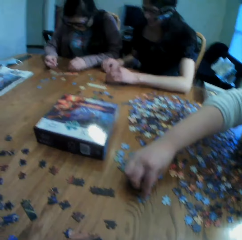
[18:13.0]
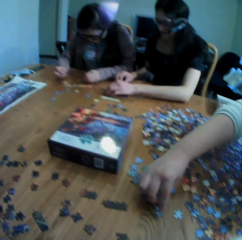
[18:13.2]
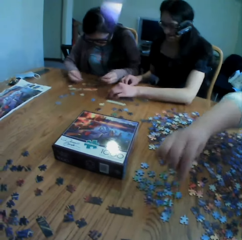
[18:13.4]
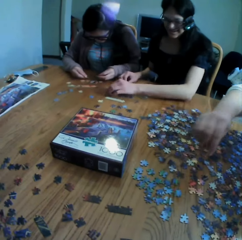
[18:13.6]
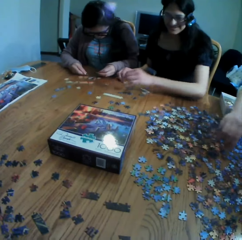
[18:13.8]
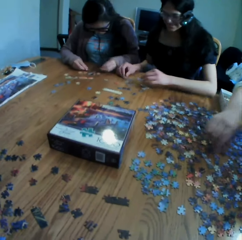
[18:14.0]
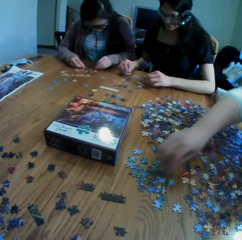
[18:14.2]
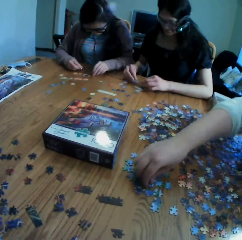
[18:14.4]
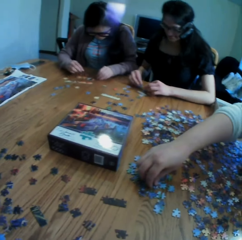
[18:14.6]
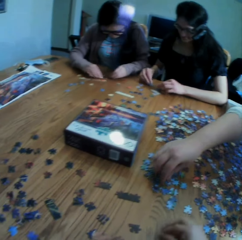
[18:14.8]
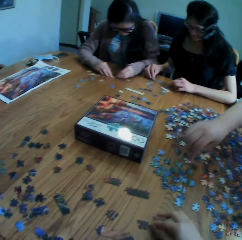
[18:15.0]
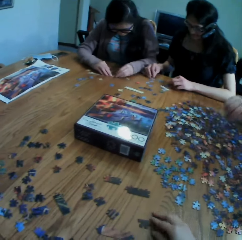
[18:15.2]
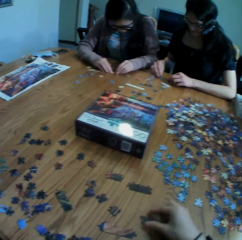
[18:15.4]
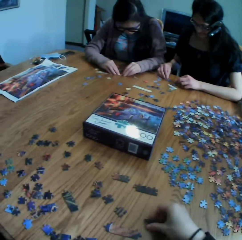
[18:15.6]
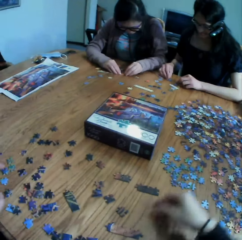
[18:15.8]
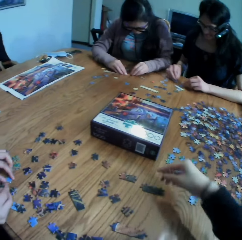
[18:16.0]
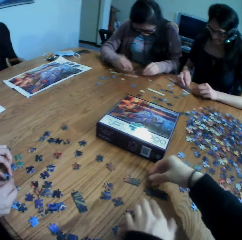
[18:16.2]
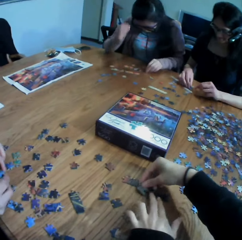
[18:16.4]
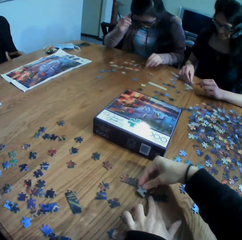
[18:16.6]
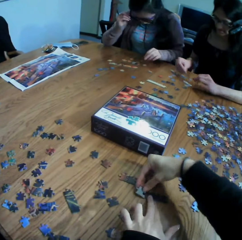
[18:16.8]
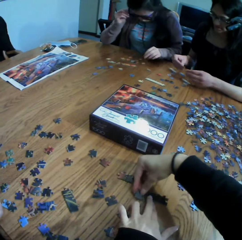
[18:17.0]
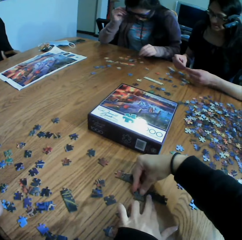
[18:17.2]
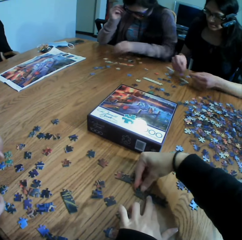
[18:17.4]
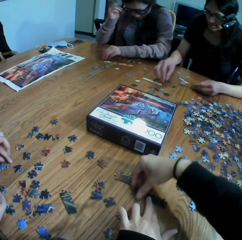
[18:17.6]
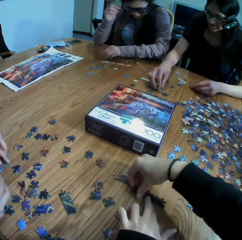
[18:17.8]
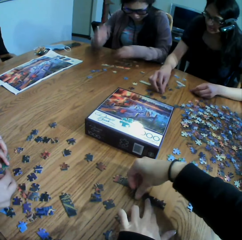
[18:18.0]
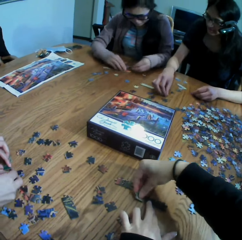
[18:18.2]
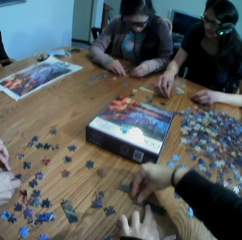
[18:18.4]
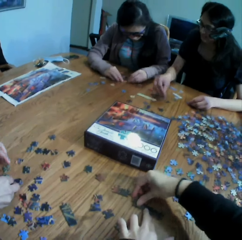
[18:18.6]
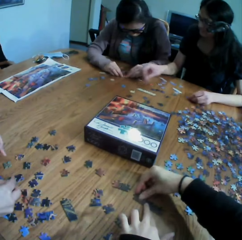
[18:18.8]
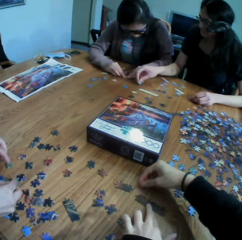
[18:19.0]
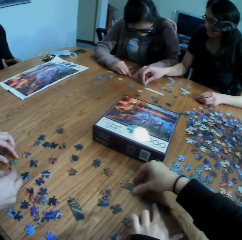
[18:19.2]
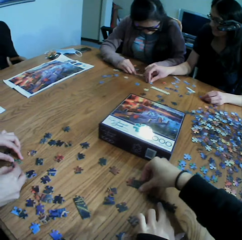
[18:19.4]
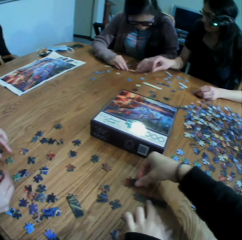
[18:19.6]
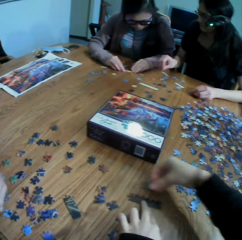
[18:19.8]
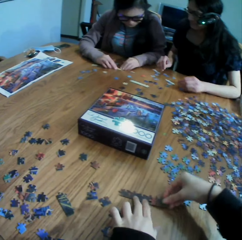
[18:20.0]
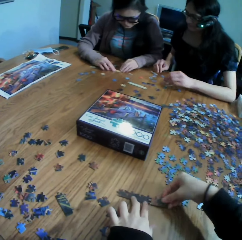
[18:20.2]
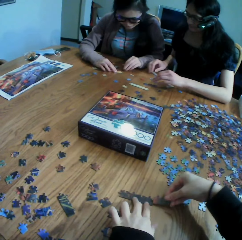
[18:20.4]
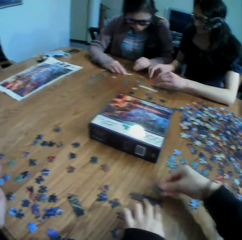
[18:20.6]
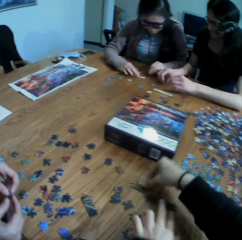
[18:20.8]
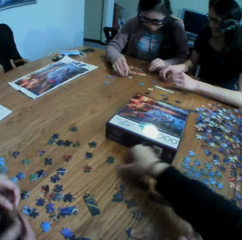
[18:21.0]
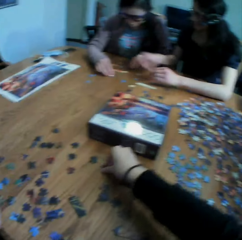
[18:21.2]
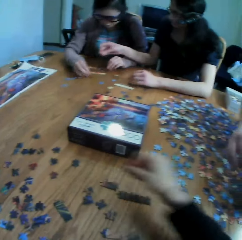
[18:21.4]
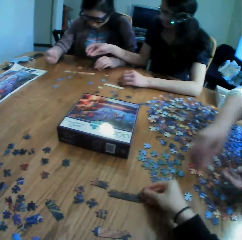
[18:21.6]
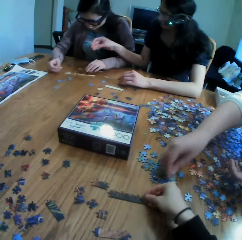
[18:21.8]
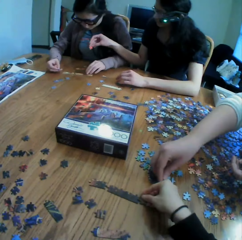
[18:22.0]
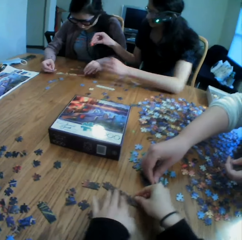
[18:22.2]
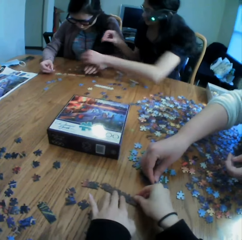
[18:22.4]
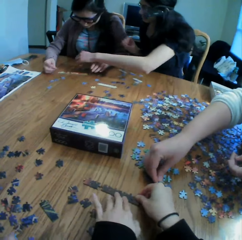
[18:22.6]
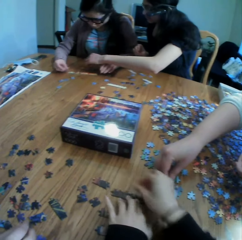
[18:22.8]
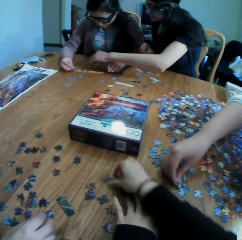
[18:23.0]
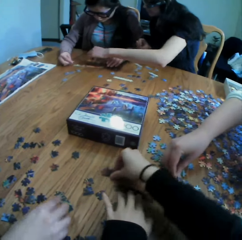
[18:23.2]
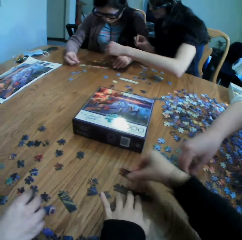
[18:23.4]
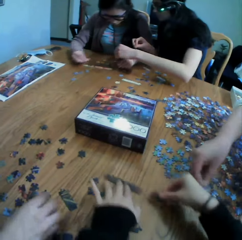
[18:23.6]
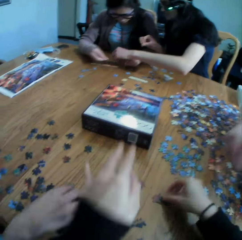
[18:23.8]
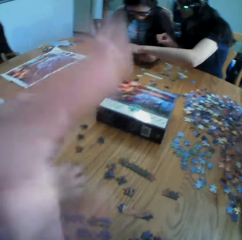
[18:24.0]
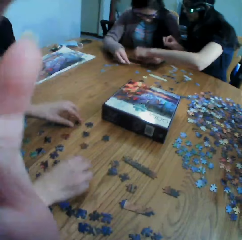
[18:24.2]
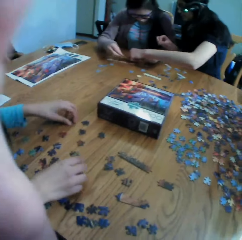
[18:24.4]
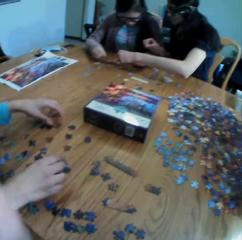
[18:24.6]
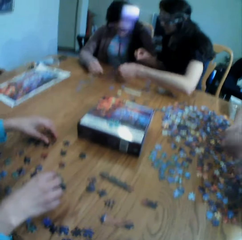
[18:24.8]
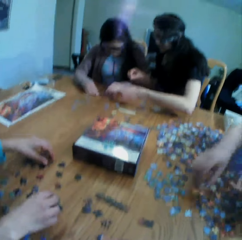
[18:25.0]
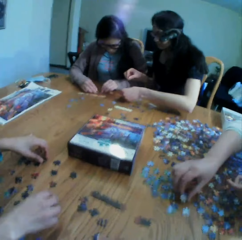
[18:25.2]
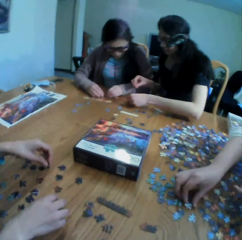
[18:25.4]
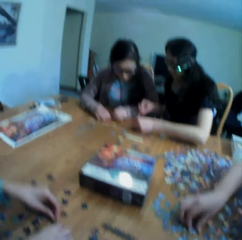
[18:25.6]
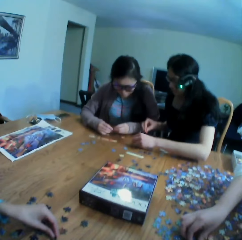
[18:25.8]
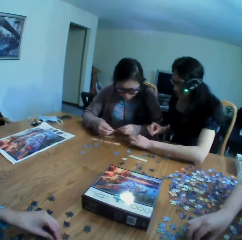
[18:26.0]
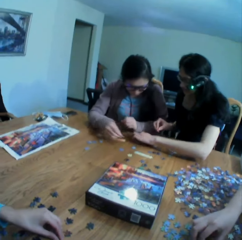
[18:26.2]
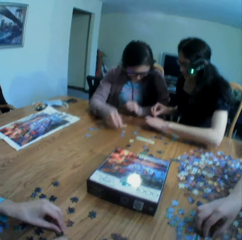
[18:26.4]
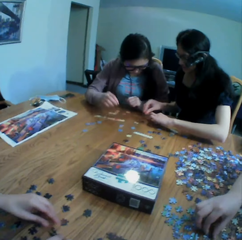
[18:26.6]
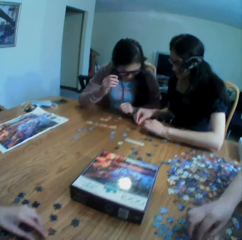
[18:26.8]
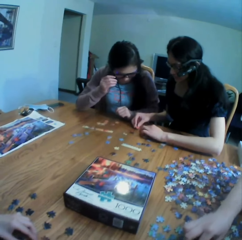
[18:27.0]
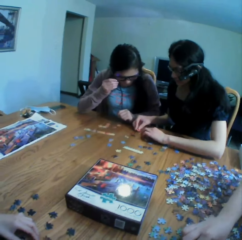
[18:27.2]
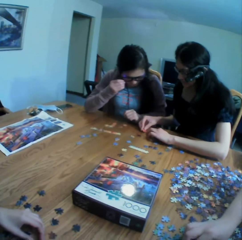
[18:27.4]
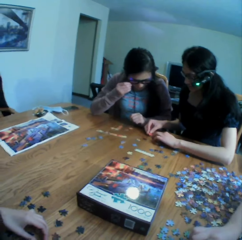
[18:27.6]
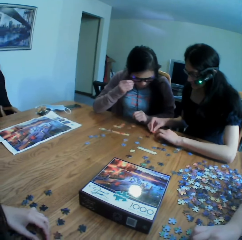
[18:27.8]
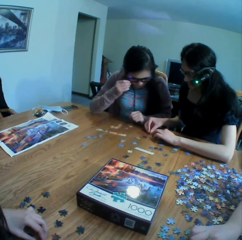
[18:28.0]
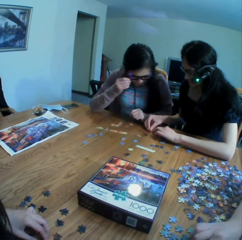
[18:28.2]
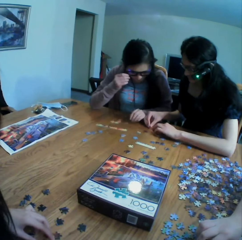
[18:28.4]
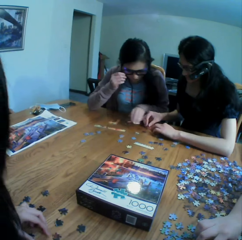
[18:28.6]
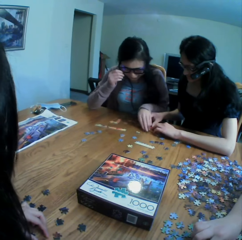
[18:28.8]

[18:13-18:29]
The camera wearer looks at the colleagues. They look at a woman's hand. They take a puzzle. They join the puzzles. They put the puzzle on the table. They join the puzzles. They move the puzzles on the table. They adjust the camera. They look at the colleagues.

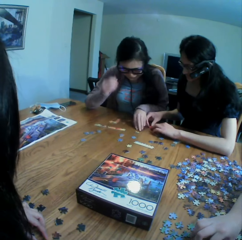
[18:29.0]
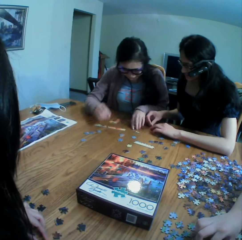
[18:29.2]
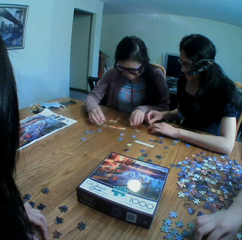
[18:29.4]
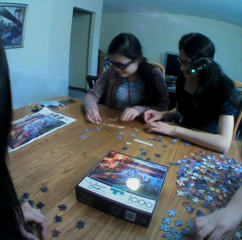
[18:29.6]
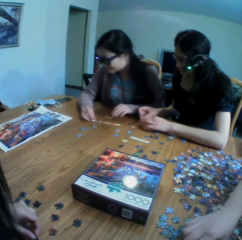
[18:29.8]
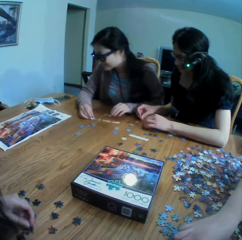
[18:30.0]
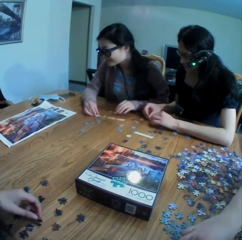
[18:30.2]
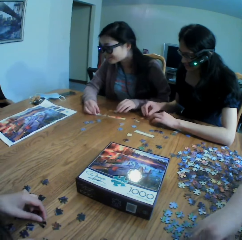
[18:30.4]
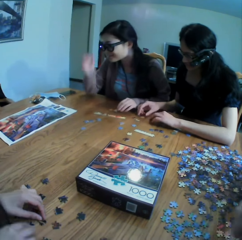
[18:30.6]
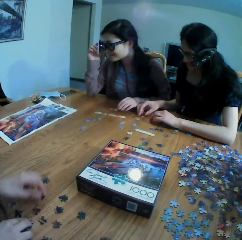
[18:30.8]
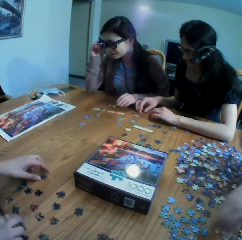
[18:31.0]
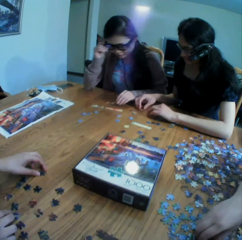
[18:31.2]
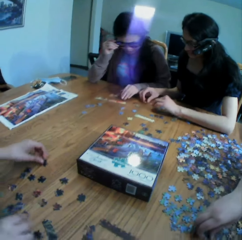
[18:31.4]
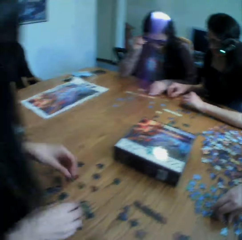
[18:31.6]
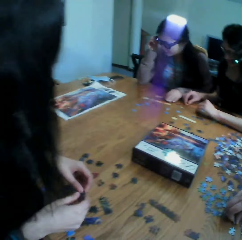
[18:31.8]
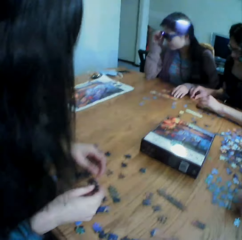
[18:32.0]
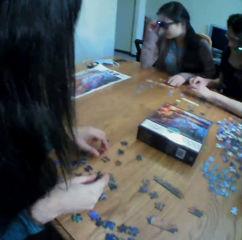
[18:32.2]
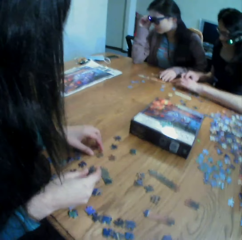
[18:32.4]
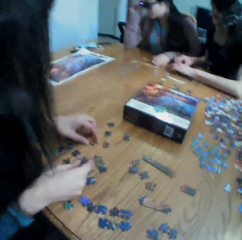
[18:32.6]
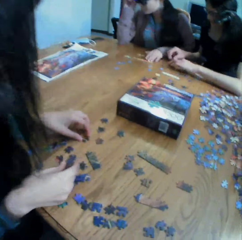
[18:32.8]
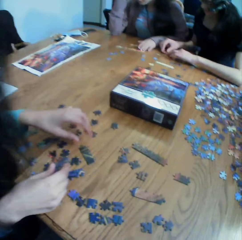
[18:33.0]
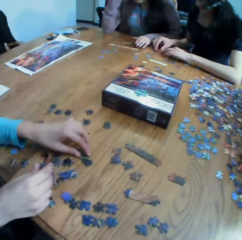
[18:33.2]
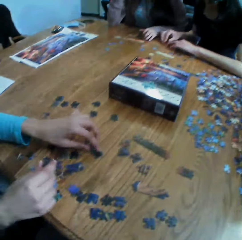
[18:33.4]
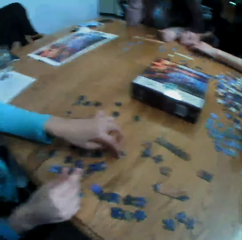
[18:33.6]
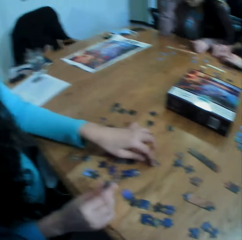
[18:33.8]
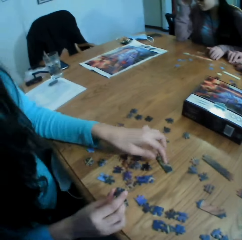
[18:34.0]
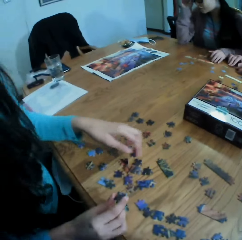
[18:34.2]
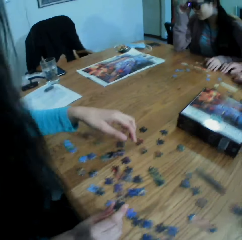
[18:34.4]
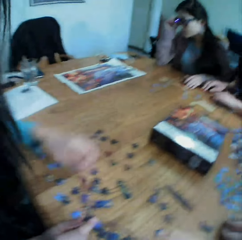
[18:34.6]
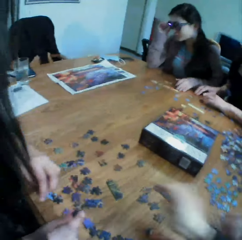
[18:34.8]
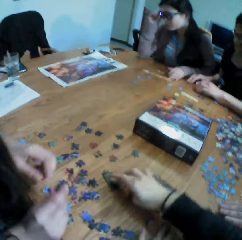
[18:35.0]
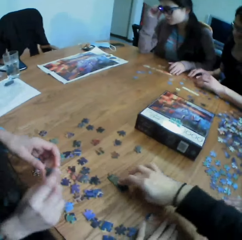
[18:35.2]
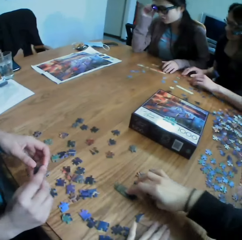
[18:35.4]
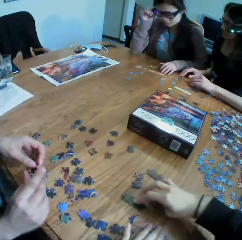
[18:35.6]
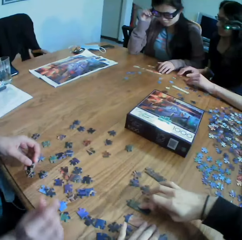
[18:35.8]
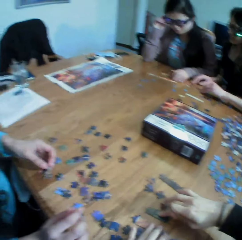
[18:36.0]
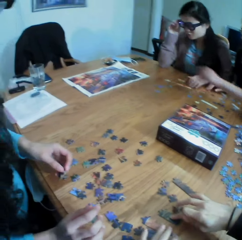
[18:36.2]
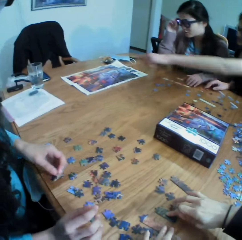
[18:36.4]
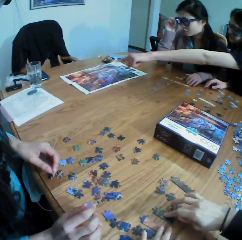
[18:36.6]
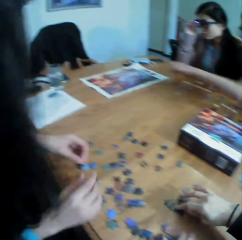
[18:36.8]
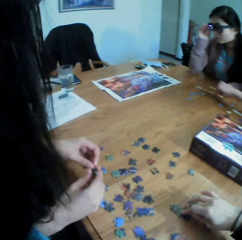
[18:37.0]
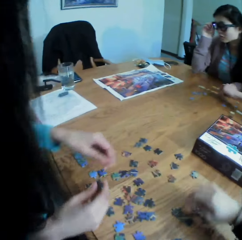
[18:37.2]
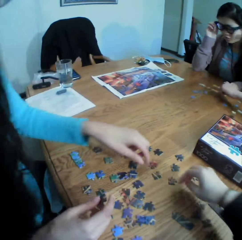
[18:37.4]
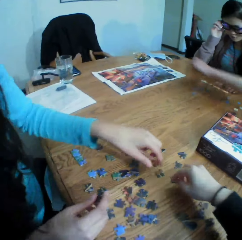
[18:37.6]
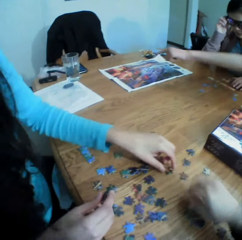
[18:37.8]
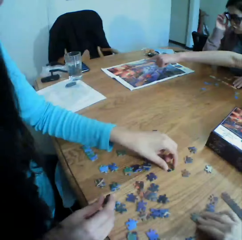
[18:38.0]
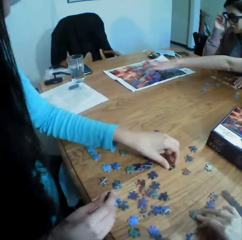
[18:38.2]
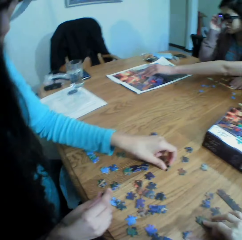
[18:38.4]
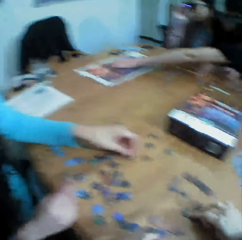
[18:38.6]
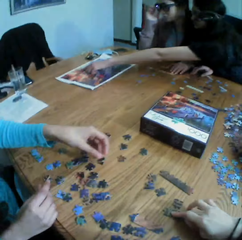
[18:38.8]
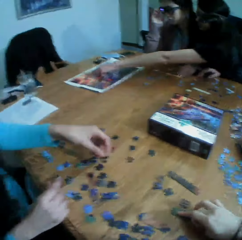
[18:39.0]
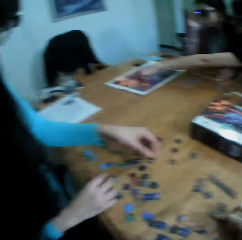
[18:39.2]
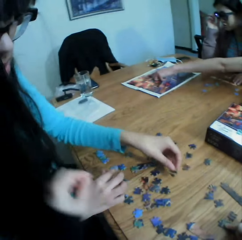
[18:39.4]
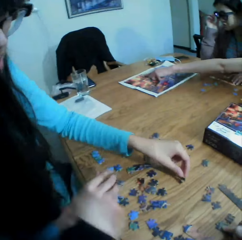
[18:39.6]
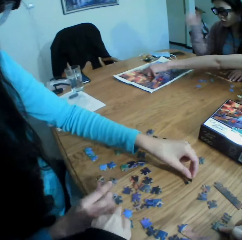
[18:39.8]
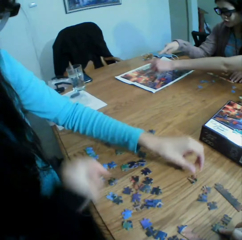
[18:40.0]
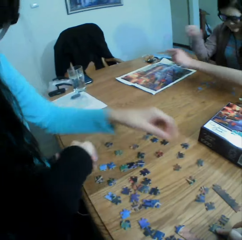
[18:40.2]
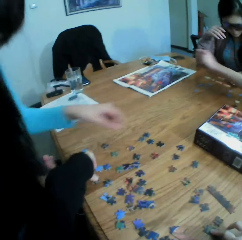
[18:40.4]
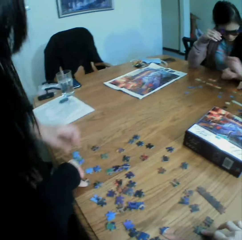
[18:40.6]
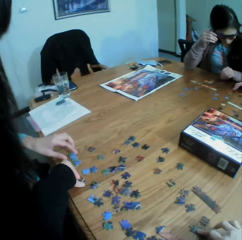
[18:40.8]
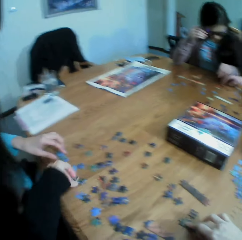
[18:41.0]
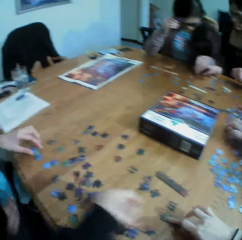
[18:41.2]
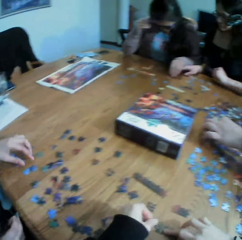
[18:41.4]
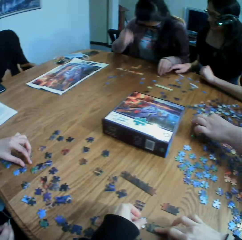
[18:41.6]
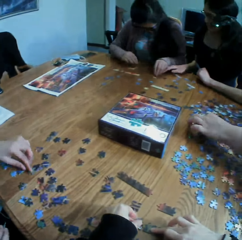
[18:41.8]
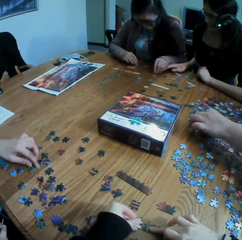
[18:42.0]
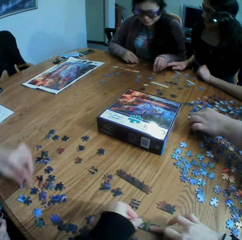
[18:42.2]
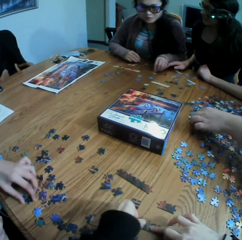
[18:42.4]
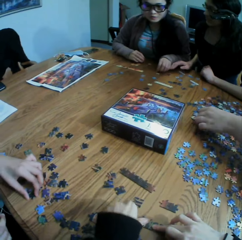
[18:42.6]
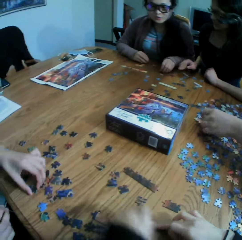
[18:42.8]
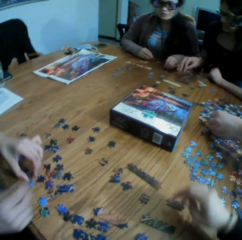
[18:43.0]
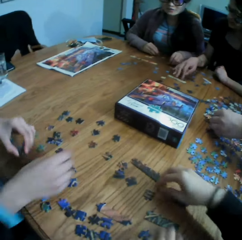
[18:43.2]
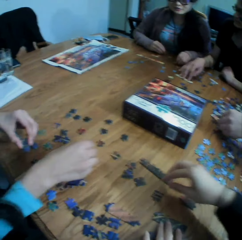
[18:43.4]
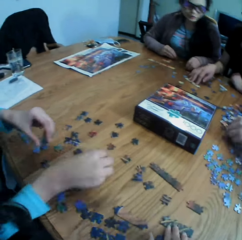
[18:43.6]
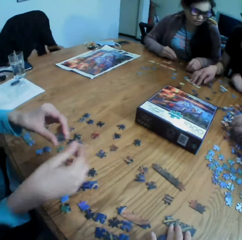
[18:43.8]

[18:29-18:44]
A lady plays the jigsaw puzzle. The camera wearer takes the puzzle. They play the jigsaw puzzle with the lady. They move the hand on the table. They take a puzzle. They join the puzzle. They take the puzzle.
